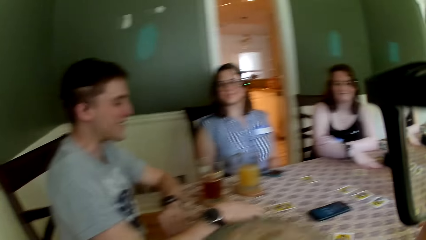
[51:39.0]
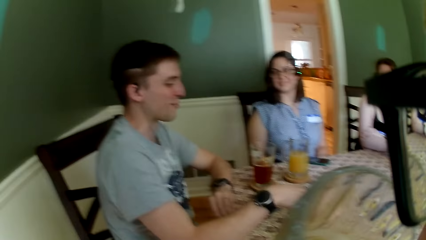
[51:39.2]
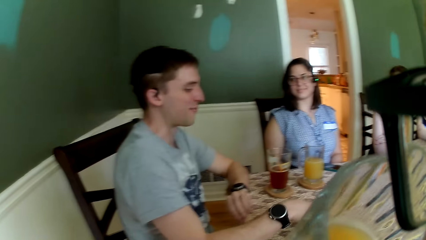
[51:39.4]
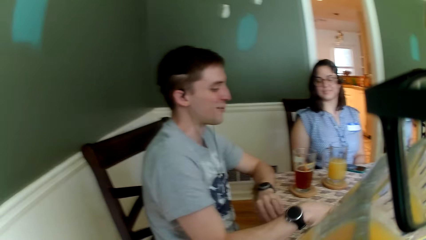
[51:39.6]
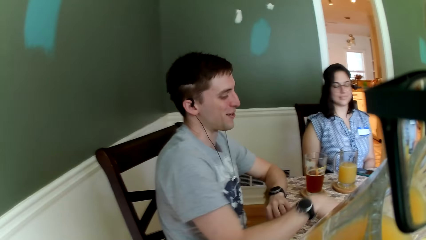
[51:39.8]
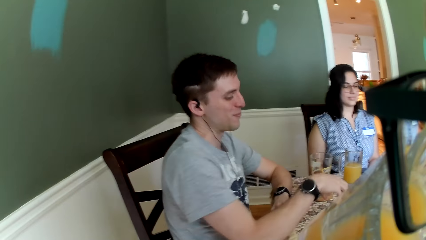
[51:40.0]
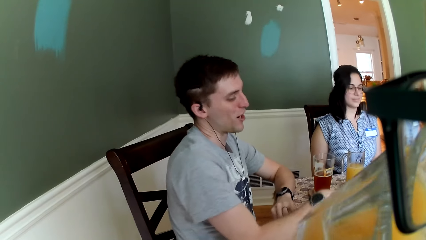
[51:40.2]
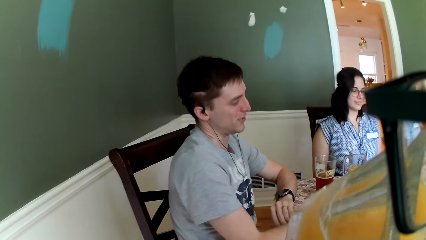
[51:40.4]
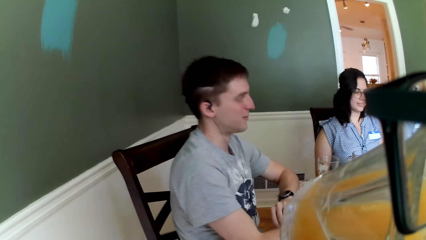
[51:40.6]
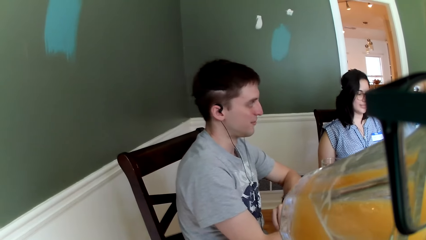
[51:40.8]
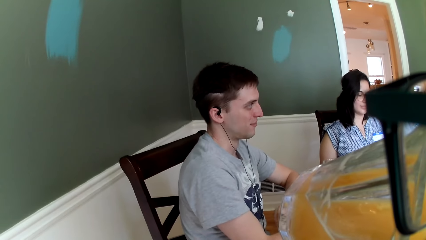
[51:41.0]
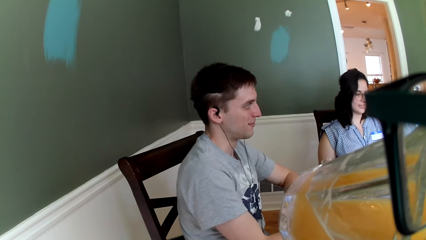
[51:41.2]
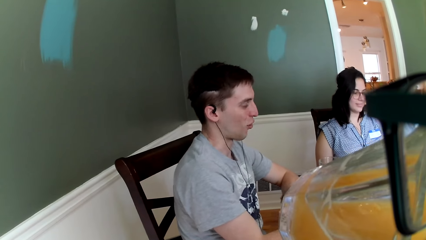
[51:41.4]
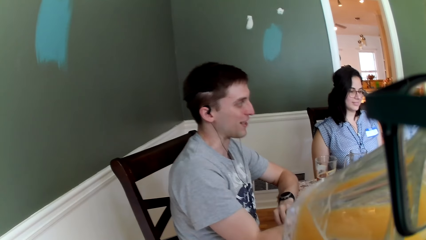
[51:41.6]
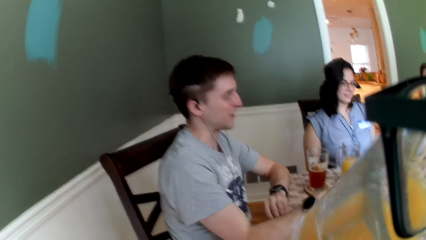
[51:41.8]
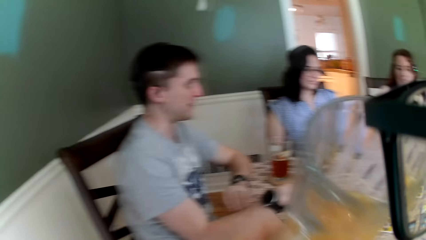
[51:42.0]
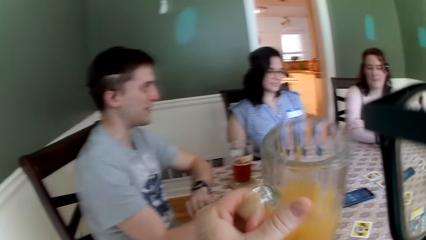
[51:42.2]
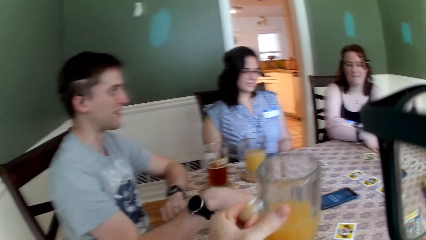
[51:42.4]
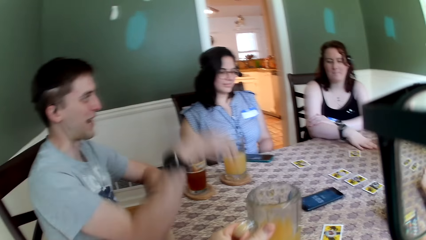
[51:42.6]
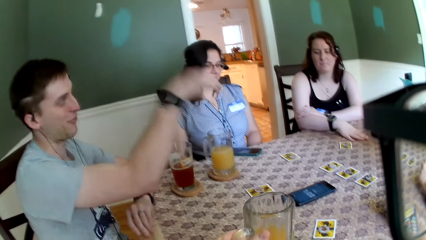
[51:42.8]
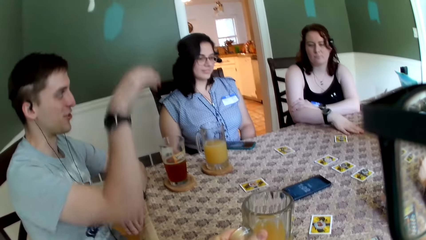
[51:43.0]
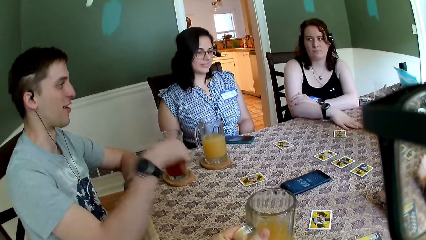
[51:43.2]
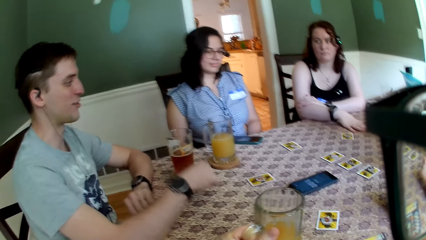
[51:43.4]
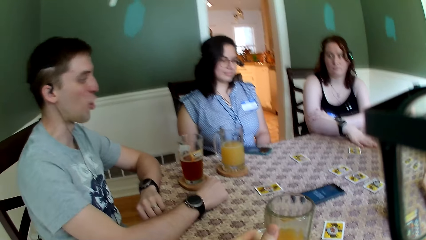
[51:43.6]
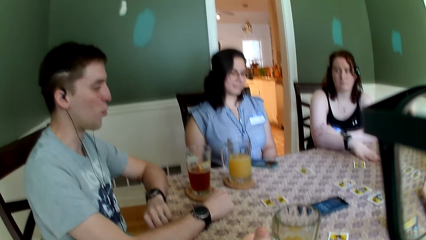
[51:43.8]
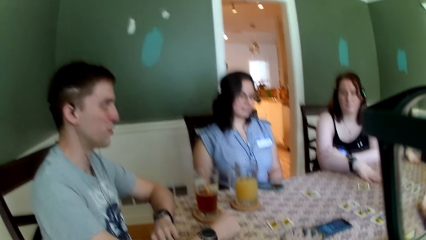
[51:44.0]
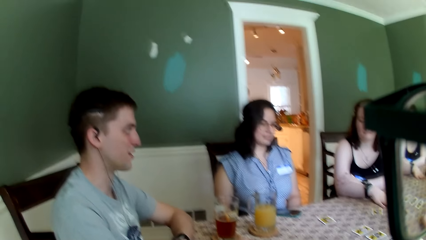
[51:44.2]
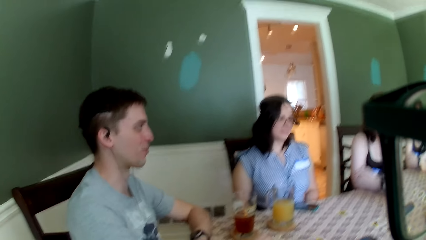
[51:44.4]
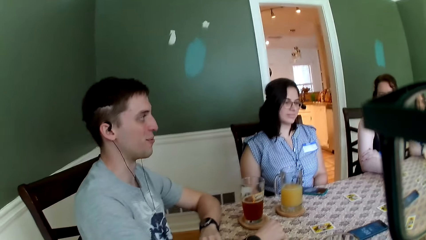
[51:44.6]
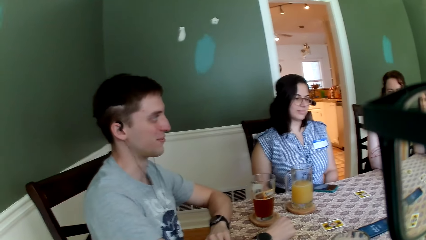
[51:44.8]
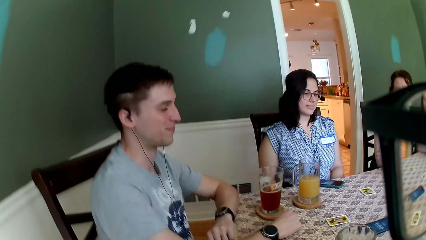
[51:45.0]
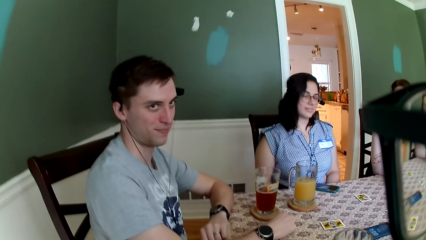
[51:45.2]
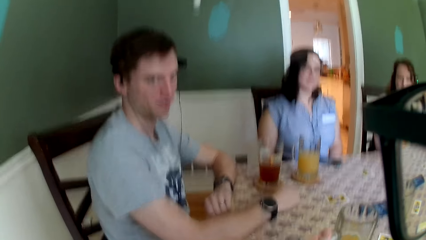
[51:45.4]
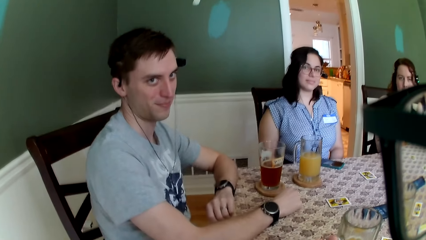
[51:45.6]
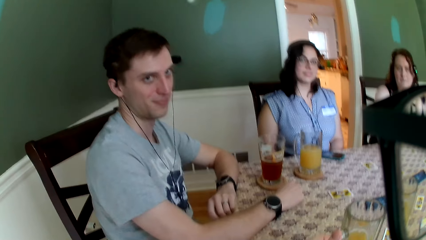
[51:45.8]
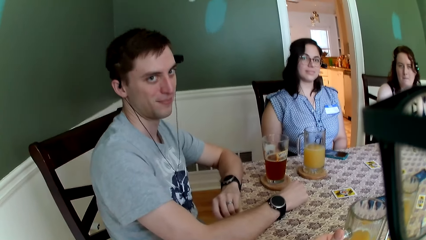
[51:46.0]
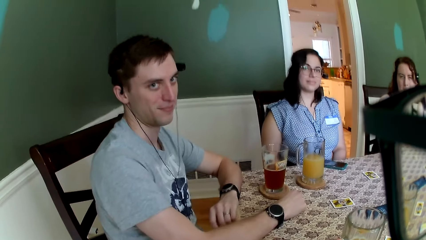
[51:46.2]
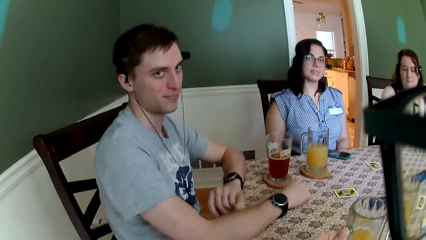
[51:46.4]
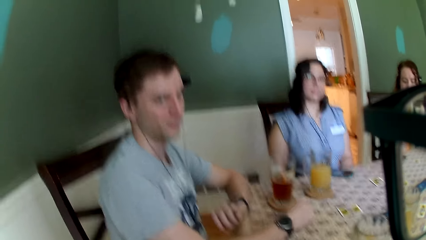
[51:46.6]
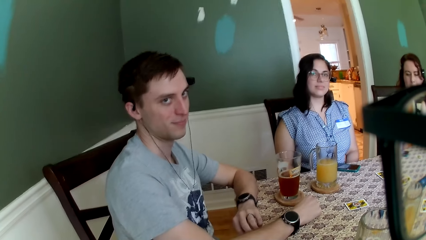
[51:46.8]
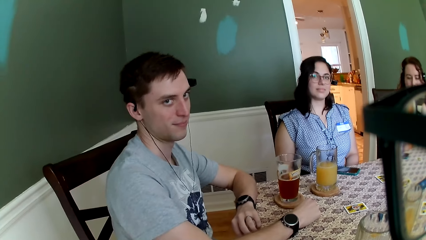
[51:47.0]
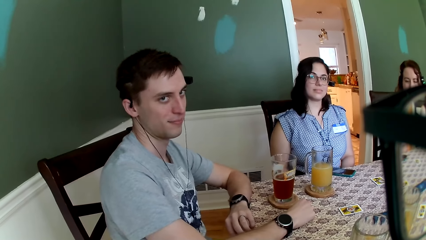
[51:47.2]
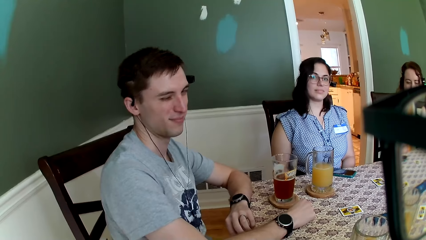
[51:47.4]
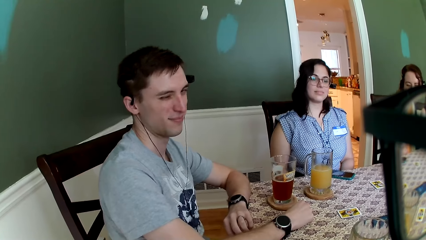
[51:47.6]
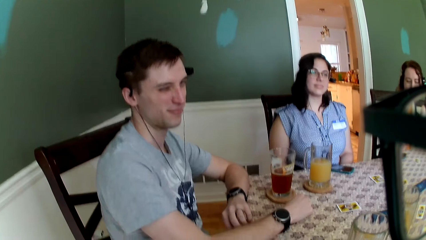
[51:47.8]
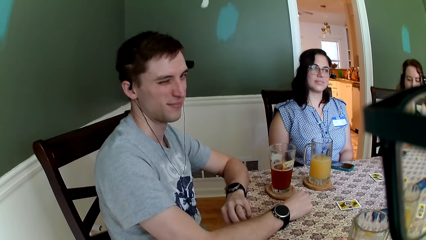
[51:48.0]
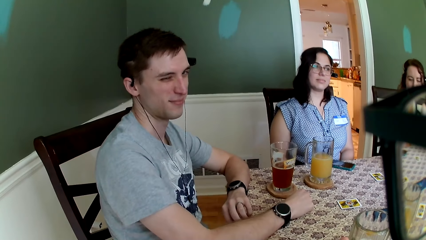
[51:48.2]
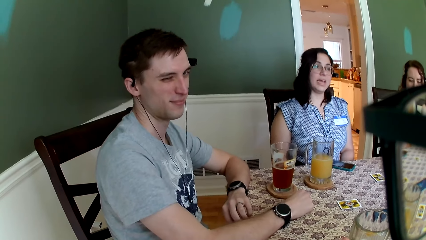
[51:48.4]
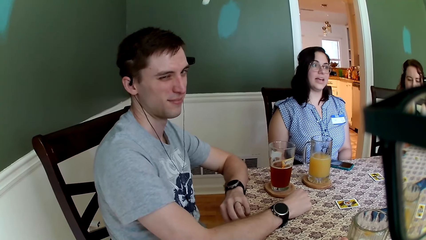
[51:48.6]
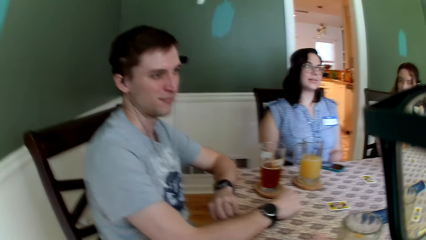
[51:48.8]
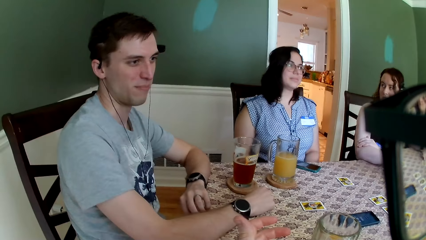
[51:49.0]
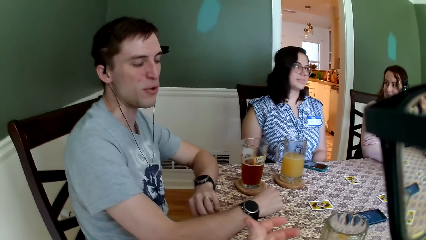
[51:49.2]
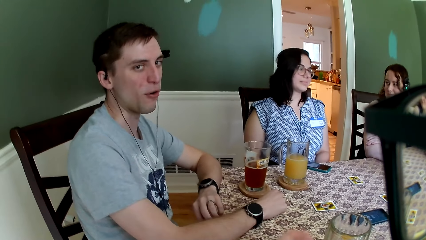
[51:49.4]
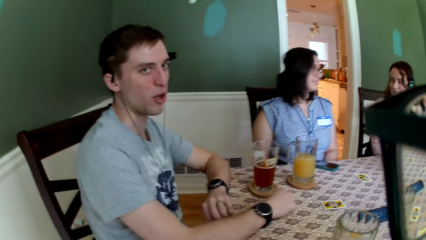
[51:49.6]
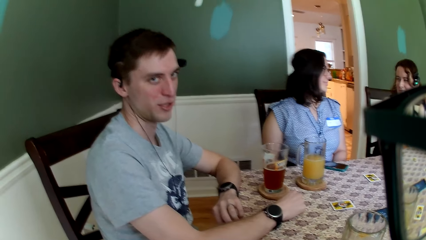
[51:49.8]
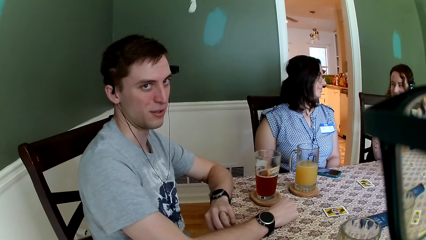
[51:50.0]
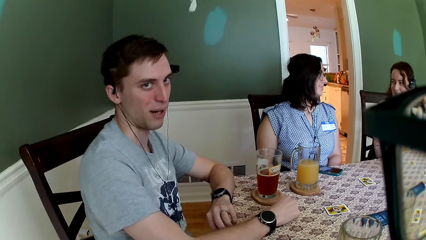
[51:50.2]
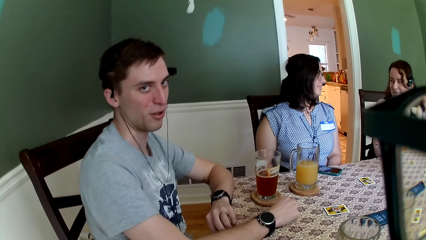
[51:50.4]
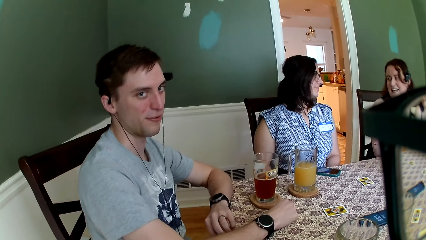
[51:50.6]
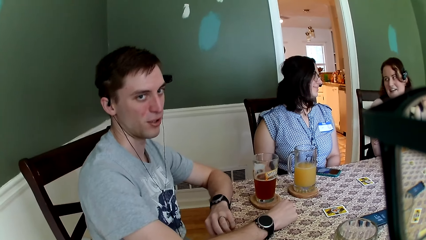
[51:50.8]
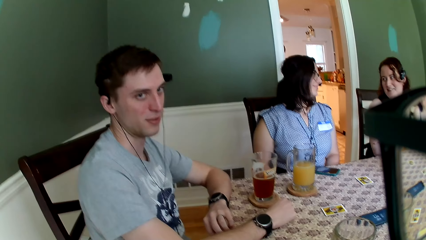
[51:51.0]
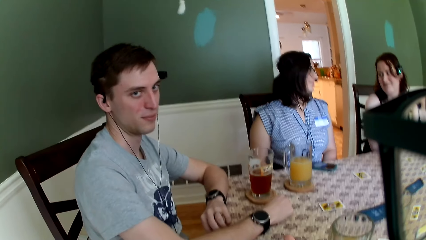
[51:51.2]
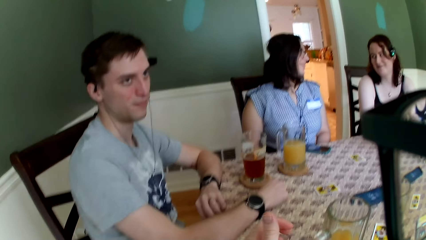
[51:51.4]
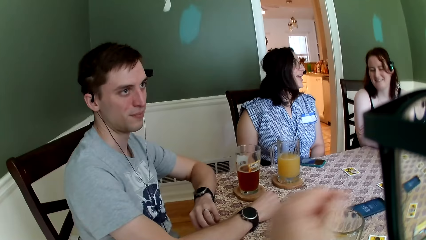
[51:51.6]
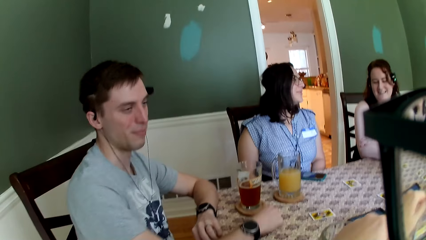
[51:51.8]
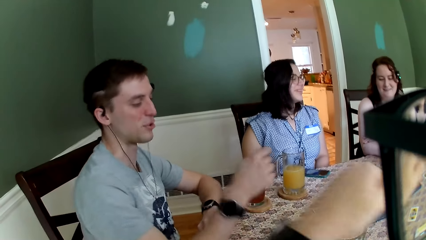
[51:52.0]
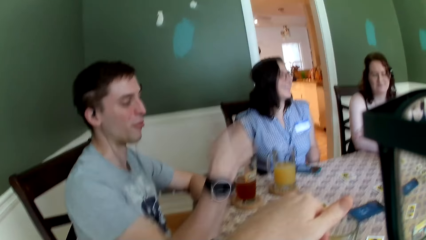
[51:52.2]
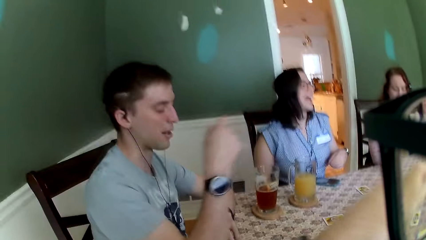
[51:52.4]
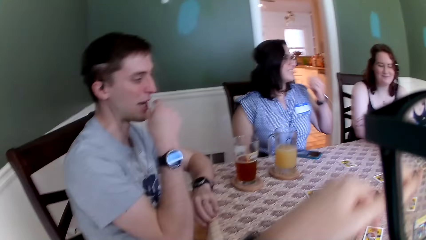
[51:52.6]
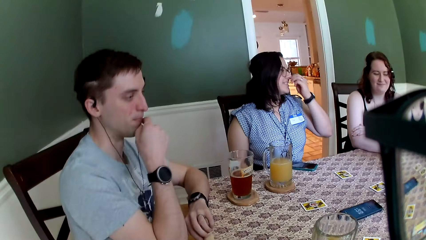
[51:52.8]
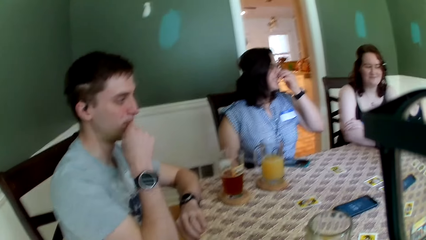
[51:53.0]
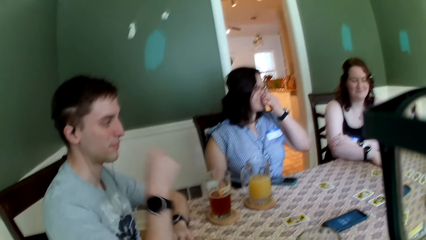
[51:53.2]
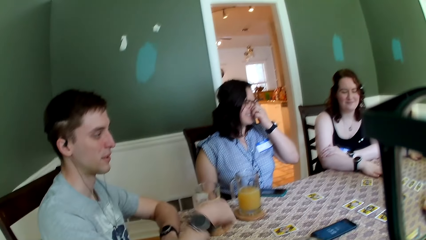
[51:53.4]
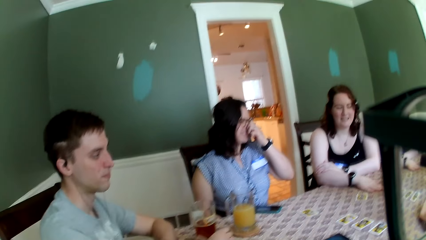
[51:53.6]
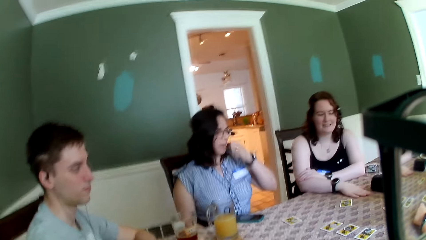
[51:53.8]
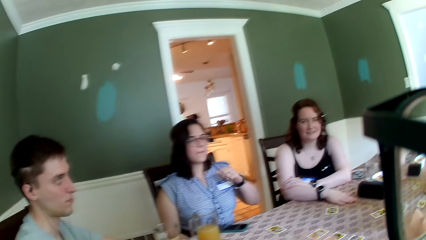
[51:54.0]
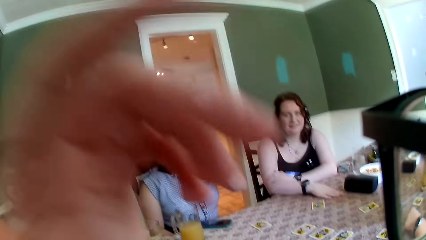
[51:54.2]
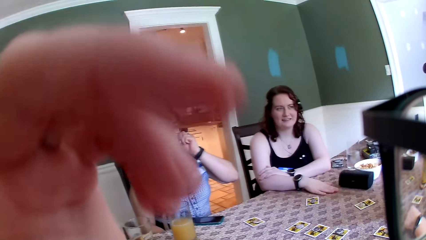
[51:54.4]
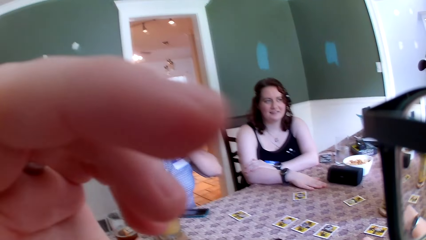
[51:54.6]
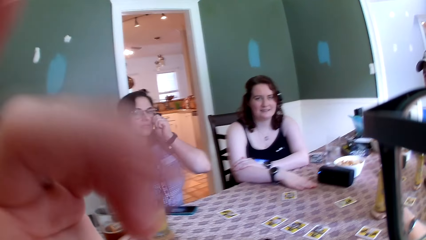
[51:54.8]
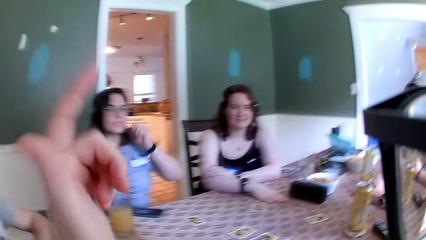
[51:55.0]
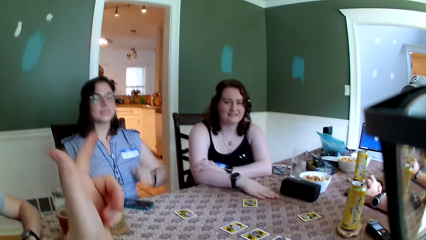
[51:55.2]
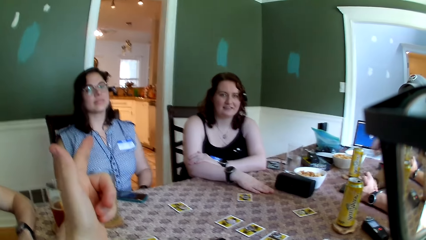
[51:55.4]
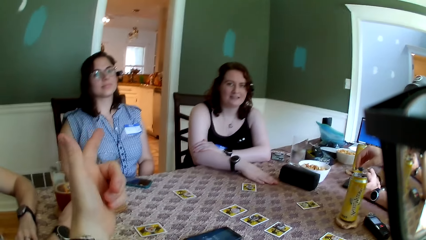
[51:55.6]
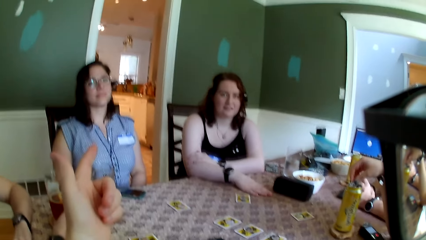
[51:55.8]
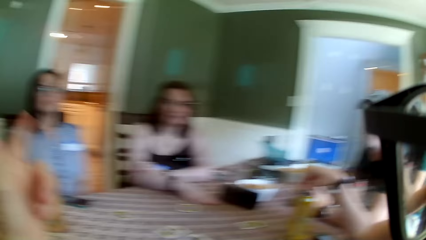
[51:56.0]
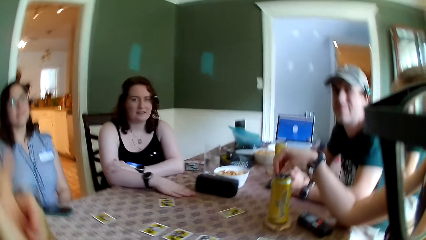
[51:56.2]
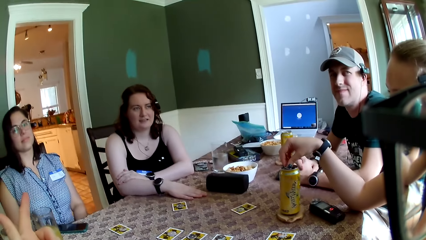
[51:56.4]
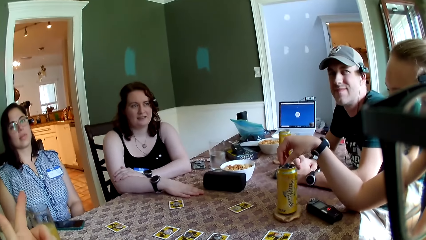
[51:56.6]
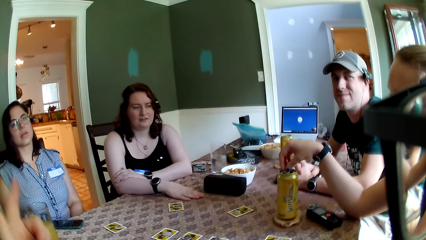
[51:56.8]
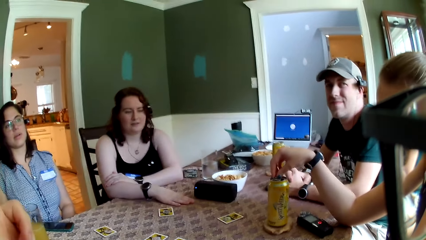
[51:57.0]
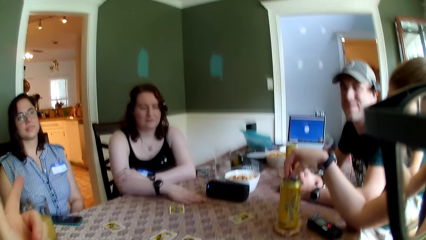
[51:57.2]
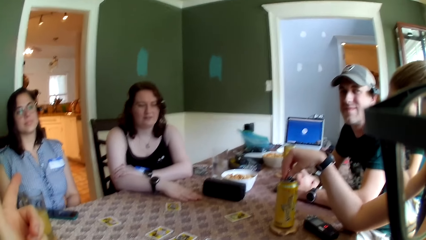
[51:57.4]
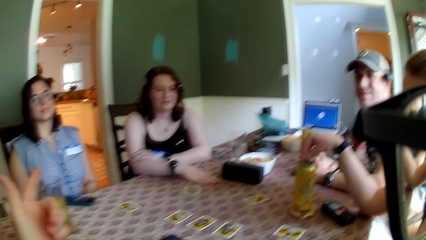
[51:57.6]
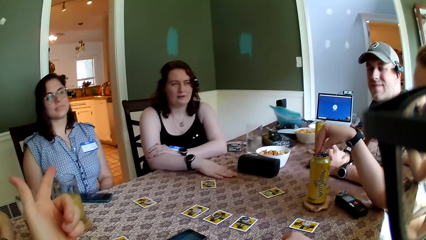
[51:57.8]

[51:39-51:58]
The camera wearer drinks juice from the cup with his left hand. He drops the cup on the table with his left hand. A man winks at the camera wearer. The camera wearer talks to the man, a woman, another woman and another man. He points at one of the women with his left hand.
